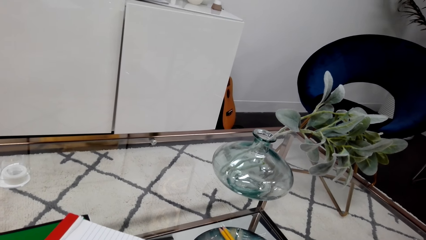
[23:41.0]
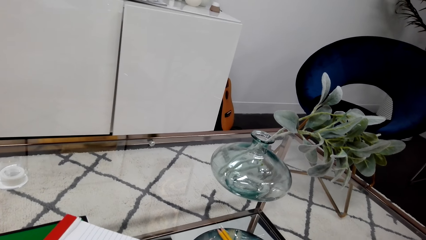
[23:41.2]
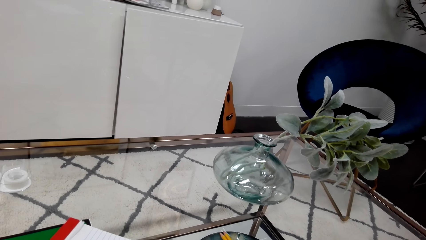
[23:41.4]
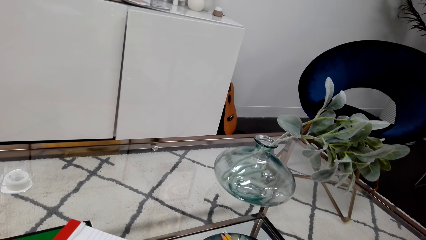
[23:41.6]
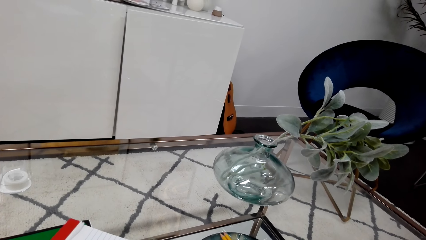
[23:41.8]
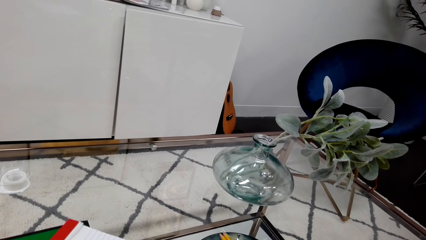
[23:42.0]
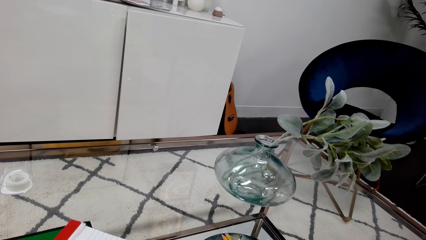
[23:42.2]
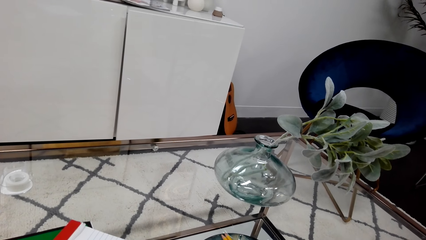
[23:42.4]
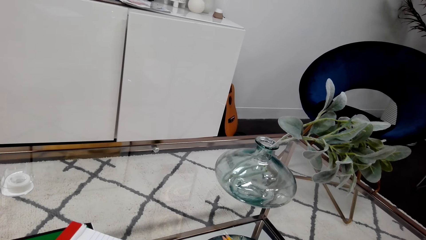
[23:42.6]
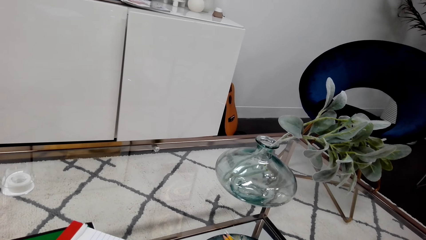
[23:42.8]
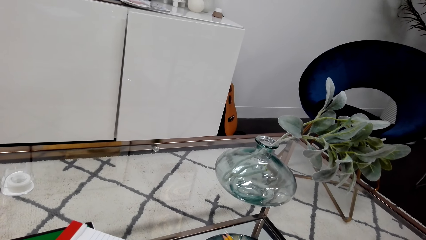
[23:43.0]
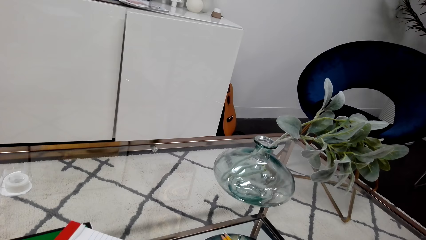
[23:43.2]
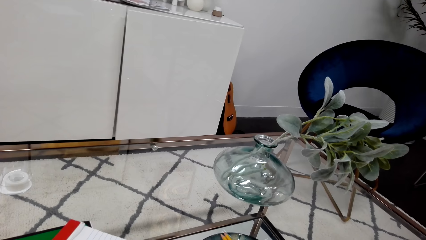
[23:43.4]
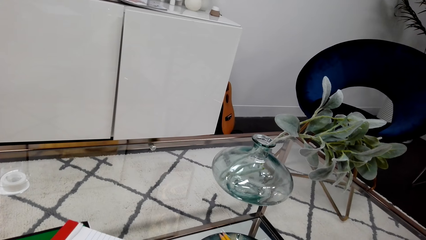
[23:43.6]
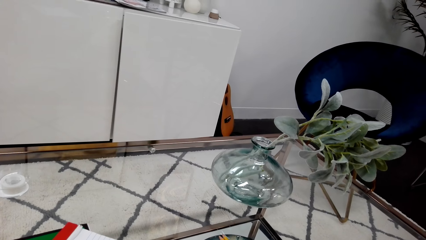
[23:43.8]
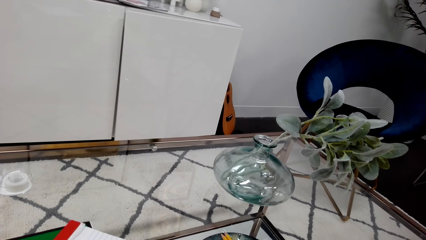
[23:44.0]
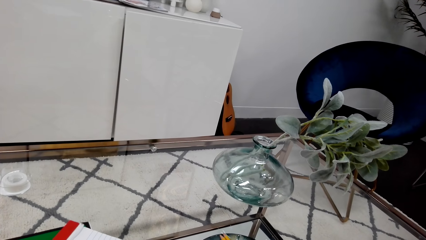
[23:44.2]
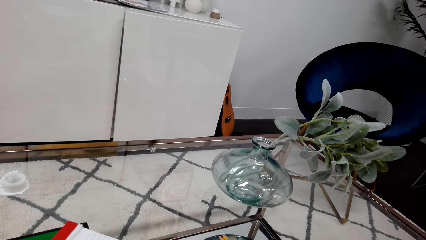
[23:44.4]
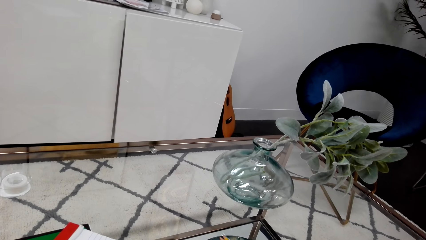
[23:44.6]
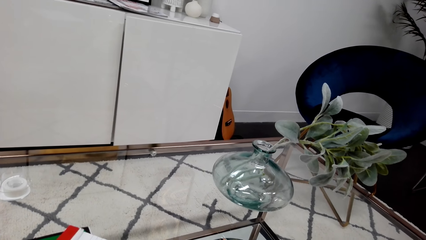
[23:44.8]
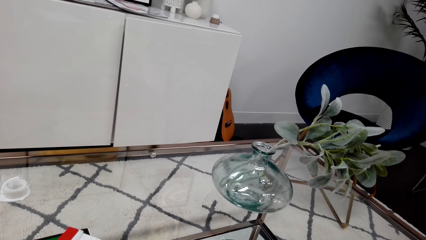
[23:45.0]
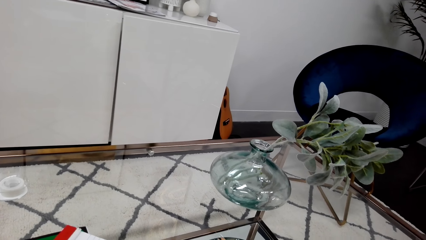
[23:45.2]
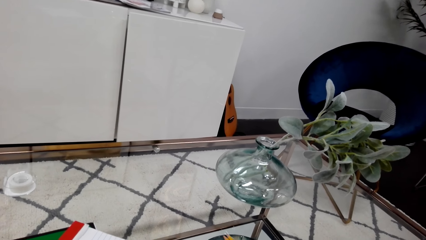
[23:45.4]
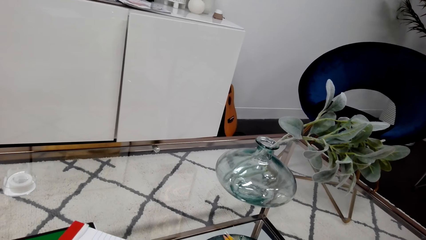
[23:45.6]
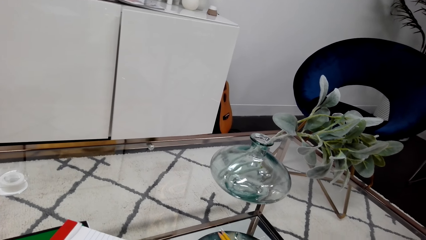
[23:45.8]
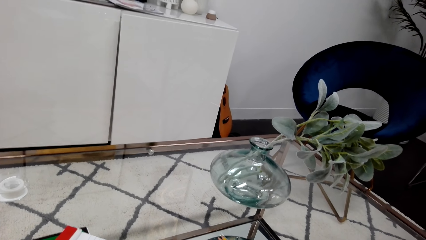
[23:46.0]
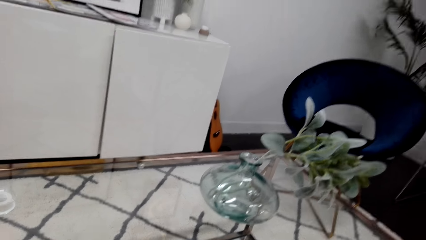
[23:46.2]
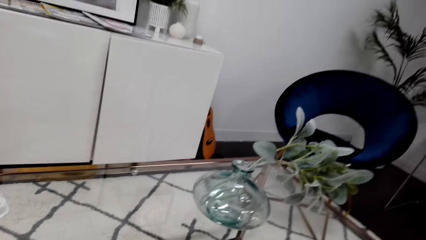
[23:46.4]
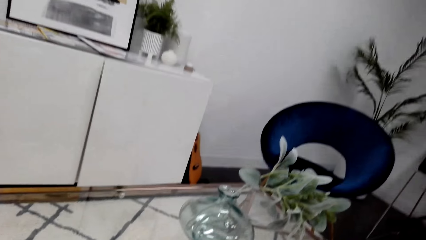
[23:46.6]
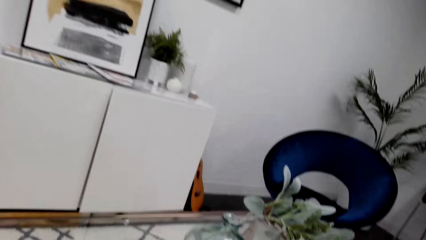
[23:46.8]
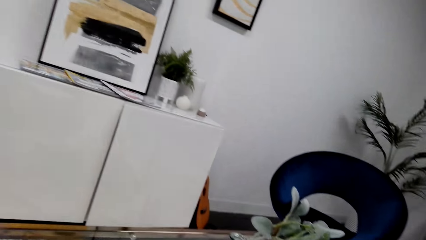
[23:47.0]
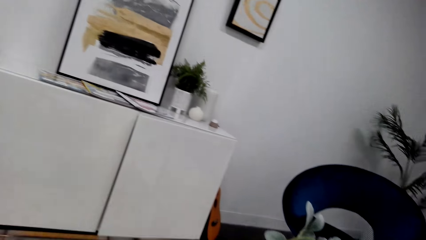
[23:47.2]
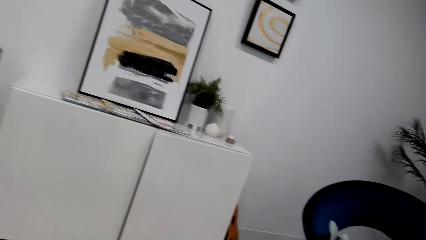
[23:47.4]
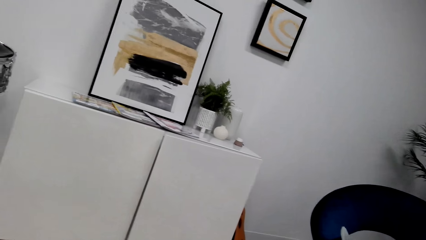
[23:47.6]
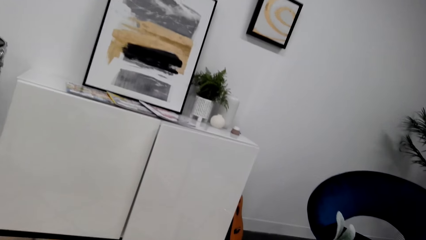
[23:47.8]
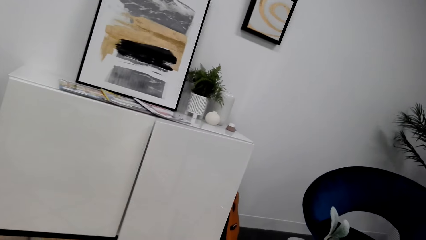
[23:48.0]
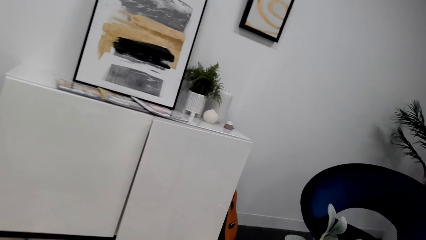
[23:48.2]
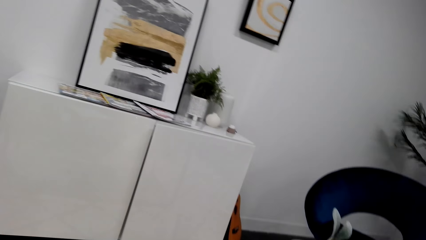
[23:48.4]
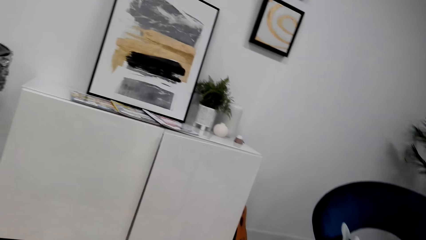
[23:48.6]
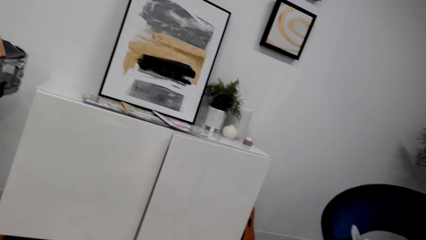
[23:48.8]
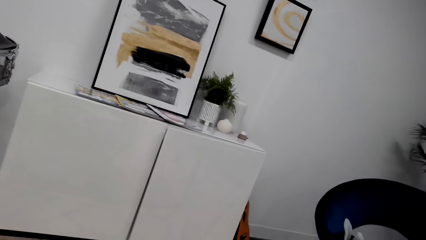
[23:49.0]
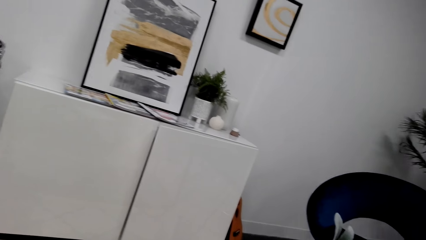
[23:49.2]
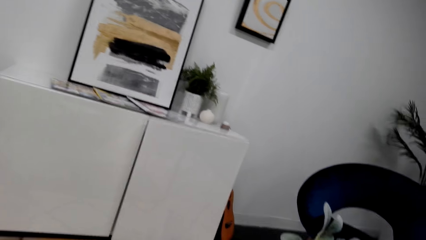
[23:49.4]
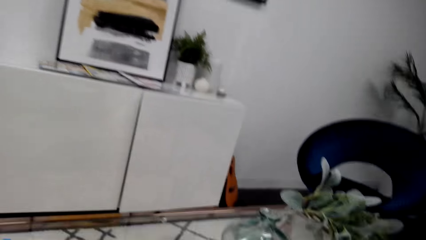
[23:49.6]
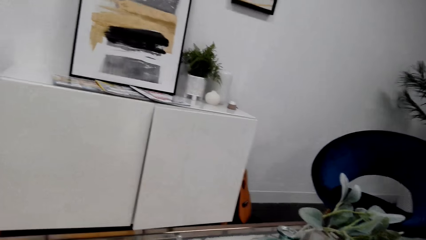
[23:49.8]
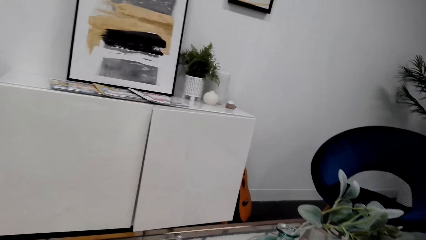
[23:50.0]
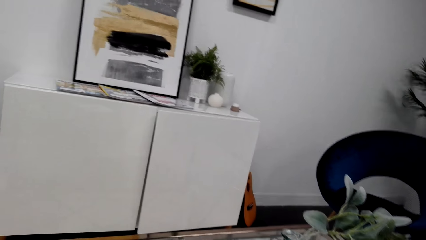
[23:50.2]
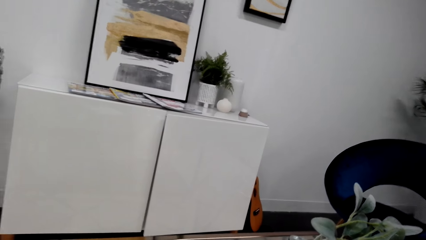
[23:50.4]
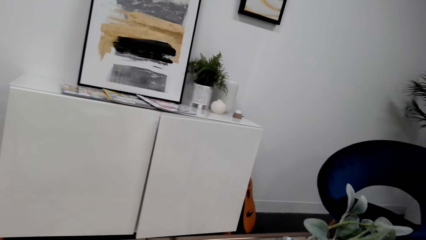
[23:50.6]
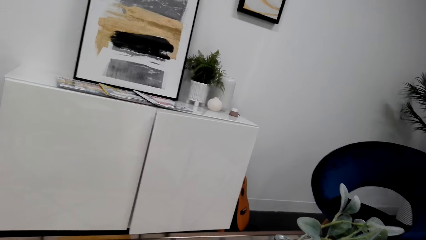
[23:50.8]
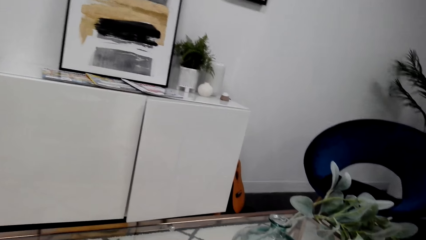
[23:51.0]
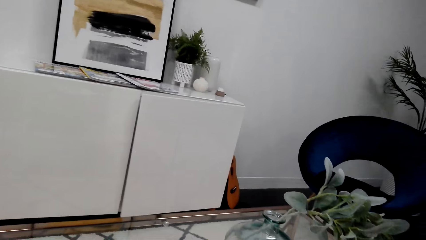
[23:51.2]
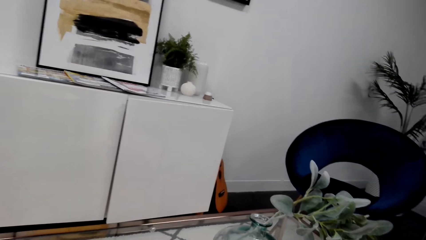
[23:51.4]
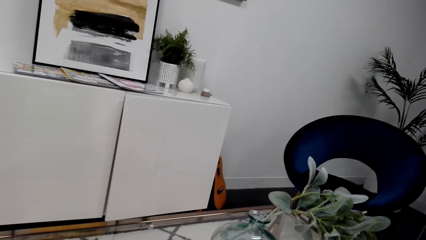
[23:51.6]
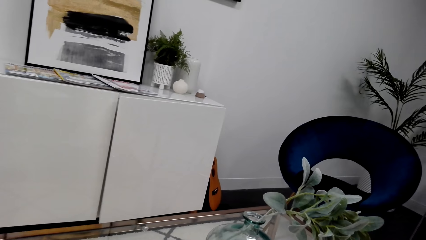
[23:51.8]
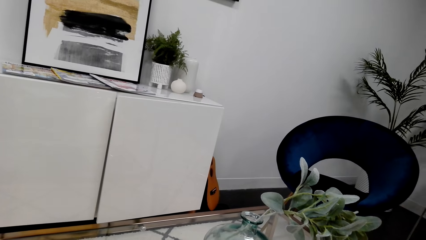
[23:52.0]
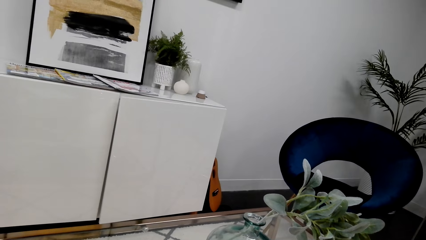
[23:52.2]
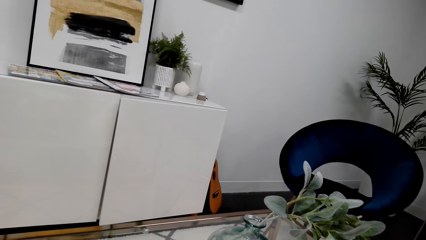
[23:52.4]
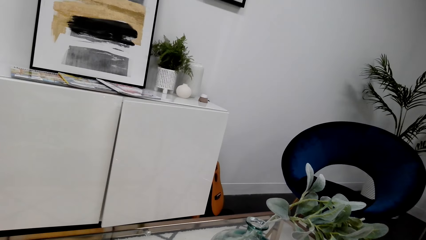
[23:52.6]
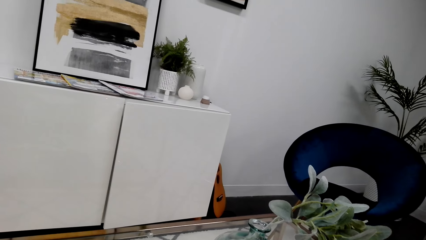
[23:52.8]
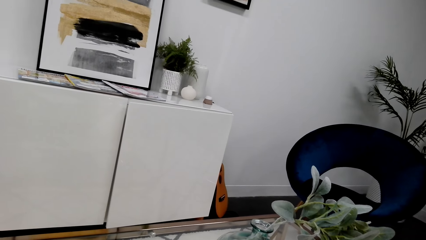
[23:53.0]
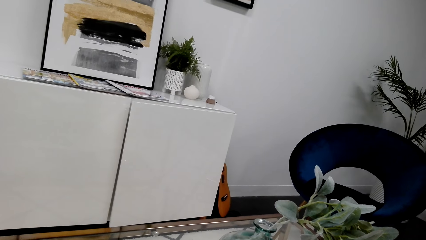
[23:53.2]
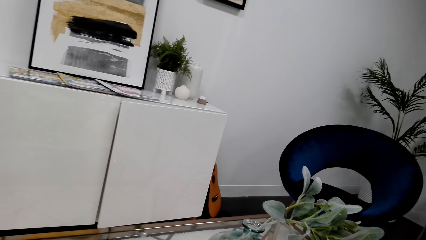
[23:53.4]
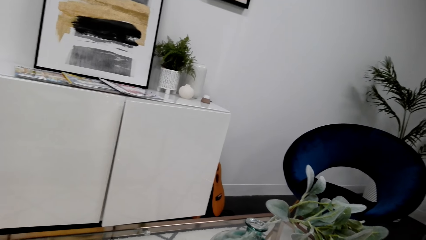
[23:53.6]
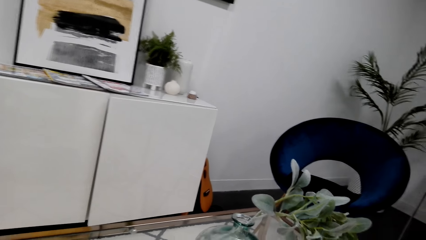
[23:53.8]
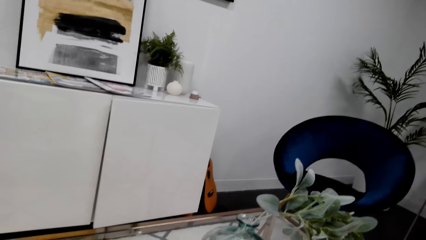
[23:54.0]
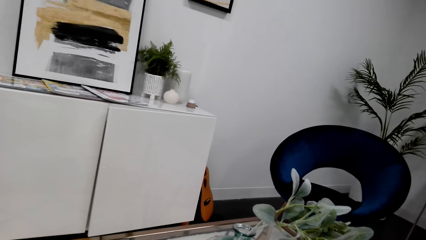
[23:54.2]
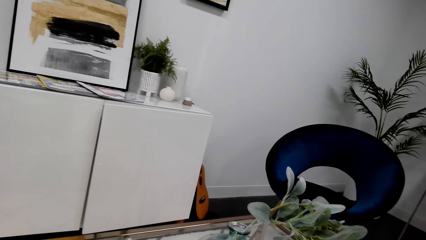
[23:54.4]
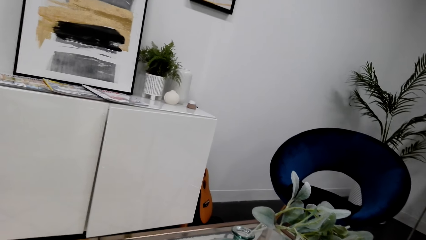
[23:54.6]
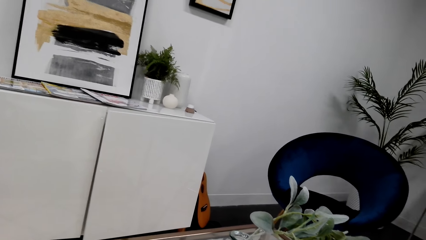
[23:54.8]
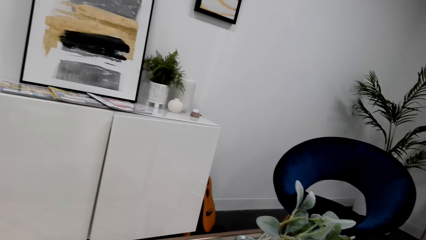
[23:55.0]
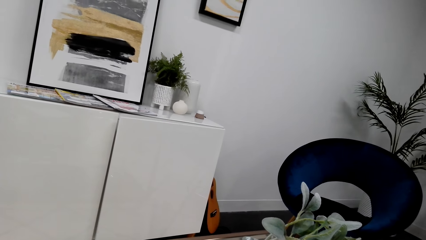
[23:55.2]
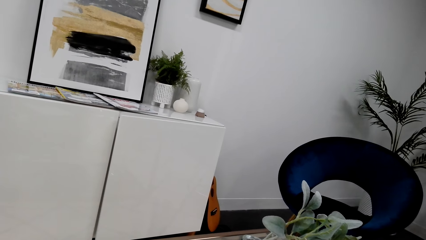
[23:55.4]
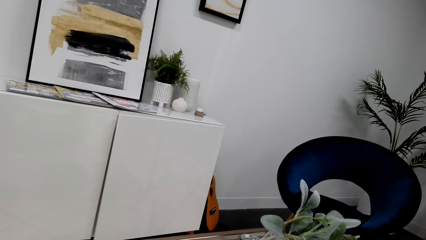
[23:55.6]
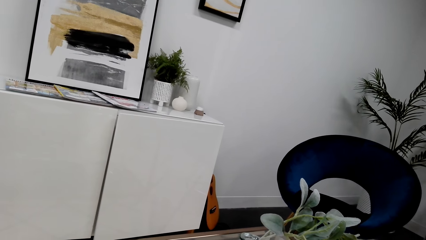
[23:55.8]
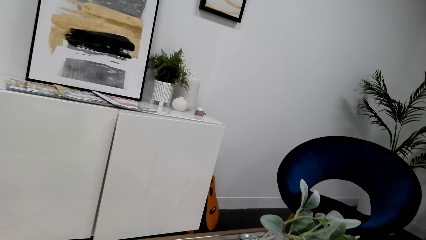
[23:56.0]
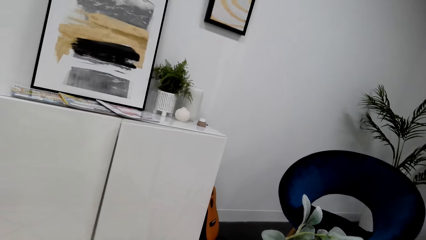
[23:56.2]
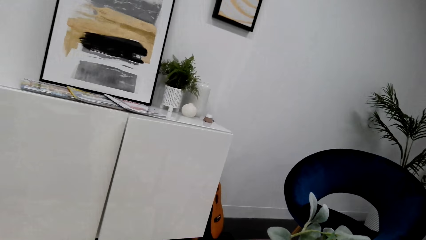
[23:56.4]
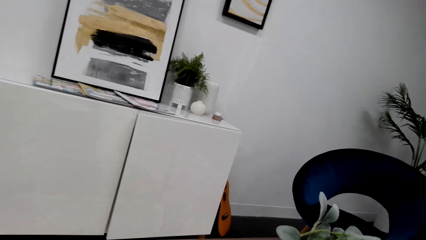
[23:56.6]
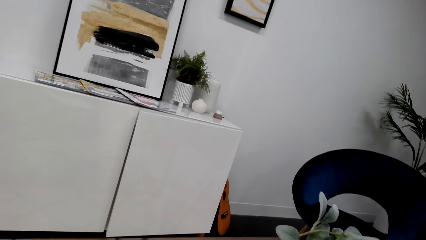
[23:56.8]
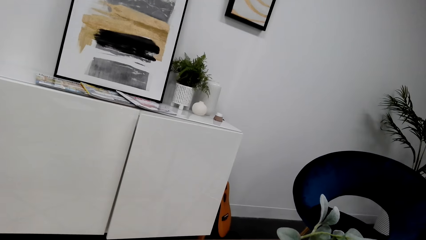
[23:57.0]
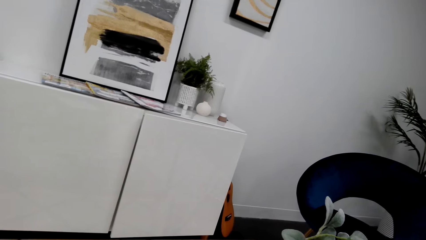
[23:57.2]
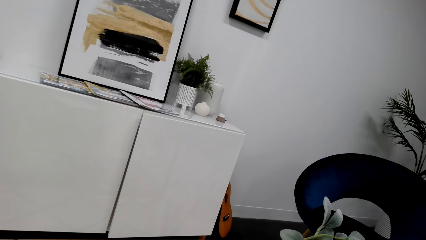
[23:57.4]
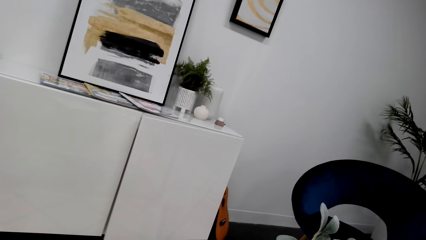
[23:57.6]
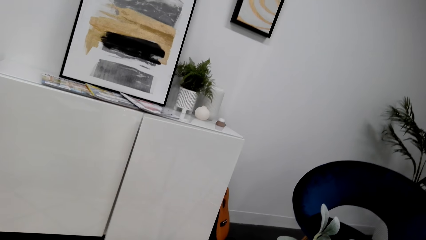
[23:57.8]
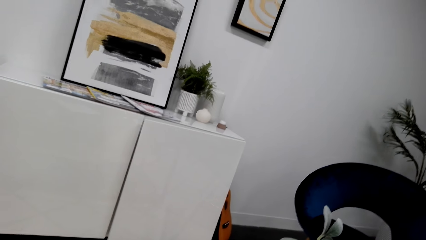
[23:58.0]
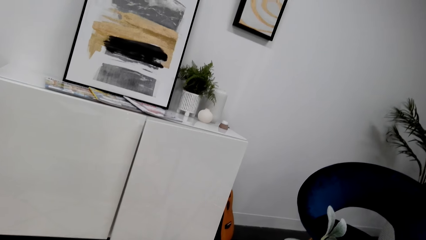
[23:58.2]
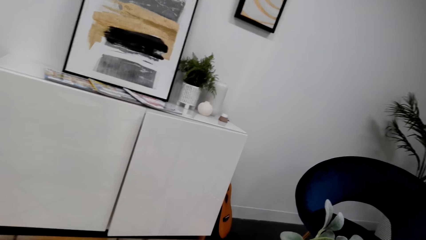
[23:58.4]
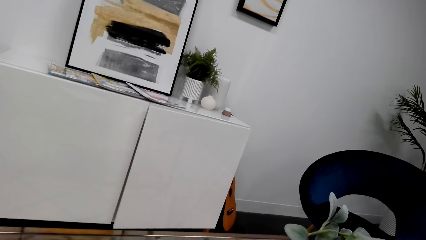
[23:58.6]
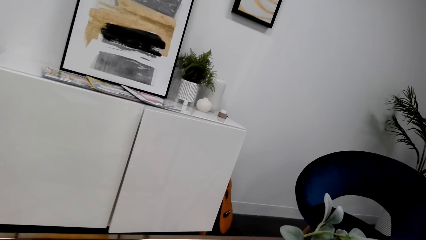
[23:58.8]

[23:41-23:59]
The camera wearer stares at the wall.
